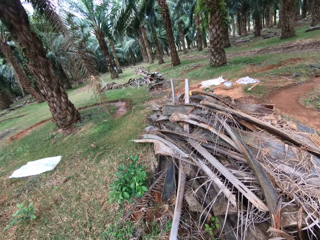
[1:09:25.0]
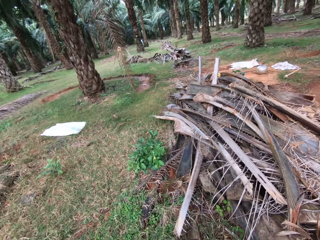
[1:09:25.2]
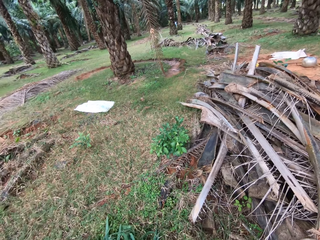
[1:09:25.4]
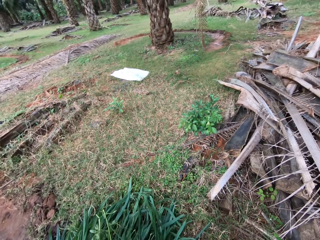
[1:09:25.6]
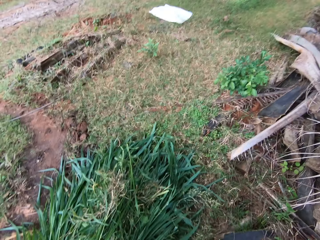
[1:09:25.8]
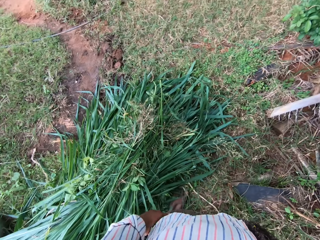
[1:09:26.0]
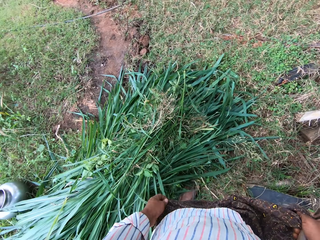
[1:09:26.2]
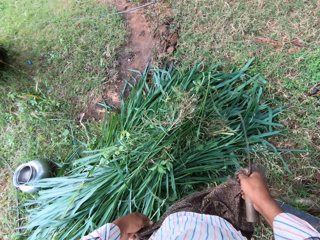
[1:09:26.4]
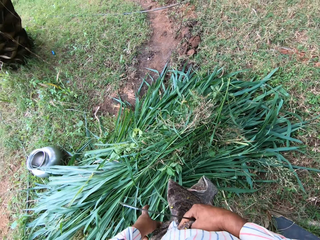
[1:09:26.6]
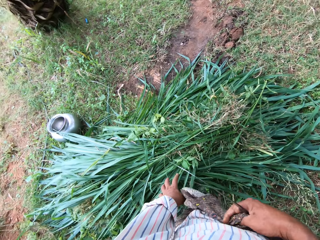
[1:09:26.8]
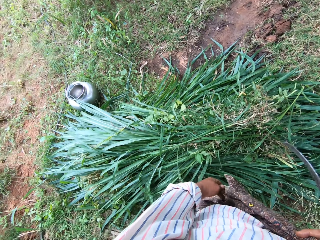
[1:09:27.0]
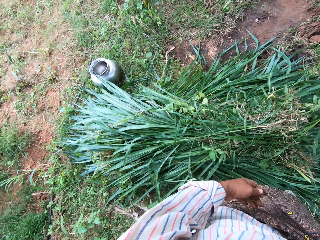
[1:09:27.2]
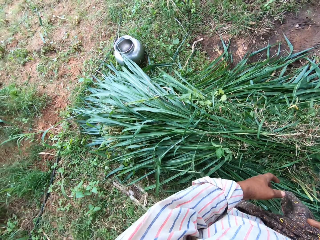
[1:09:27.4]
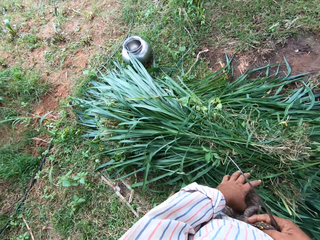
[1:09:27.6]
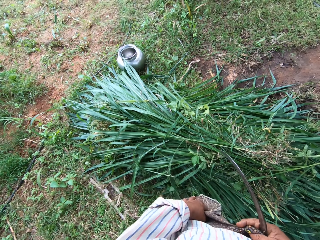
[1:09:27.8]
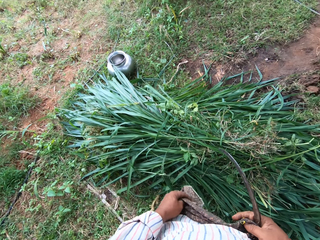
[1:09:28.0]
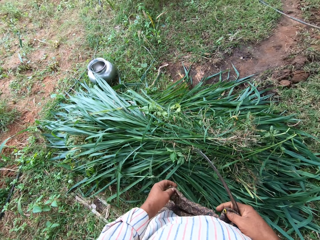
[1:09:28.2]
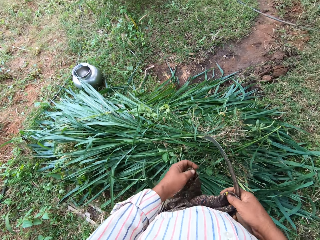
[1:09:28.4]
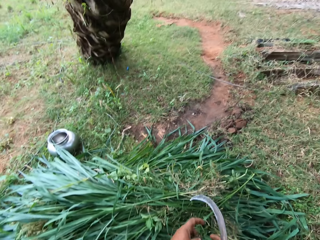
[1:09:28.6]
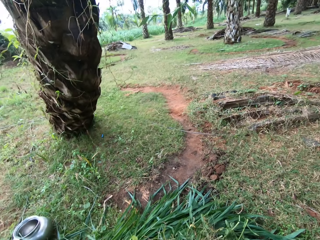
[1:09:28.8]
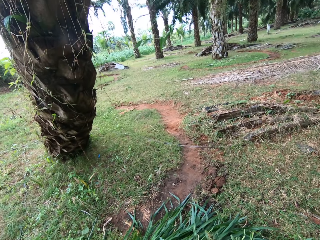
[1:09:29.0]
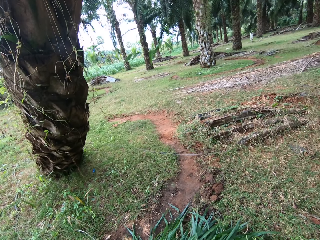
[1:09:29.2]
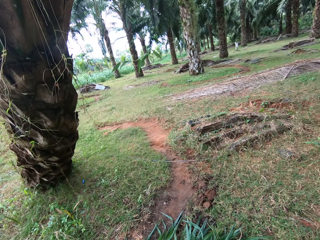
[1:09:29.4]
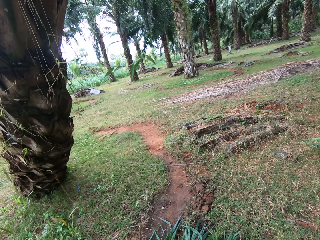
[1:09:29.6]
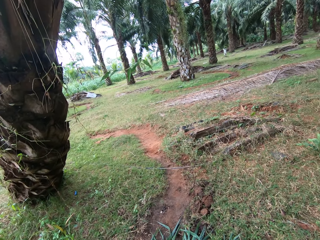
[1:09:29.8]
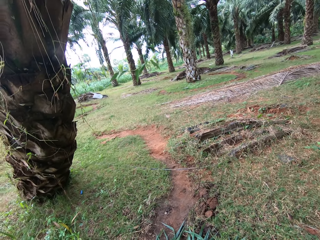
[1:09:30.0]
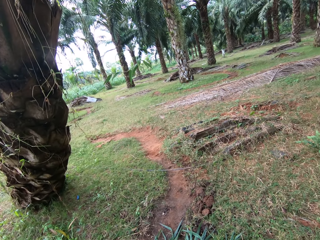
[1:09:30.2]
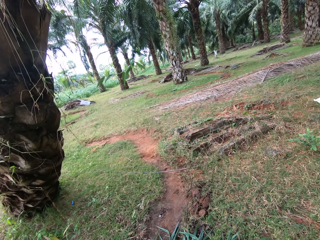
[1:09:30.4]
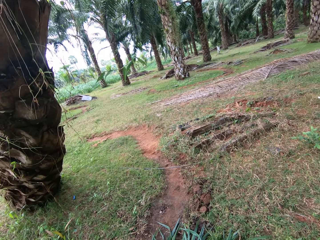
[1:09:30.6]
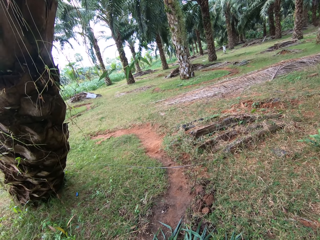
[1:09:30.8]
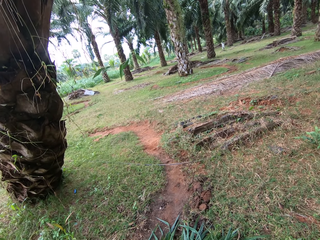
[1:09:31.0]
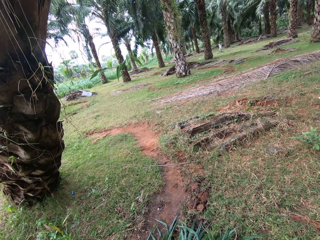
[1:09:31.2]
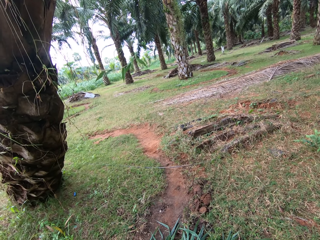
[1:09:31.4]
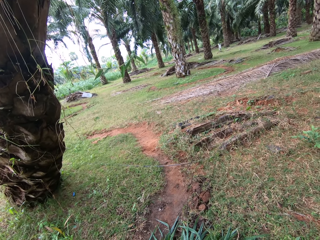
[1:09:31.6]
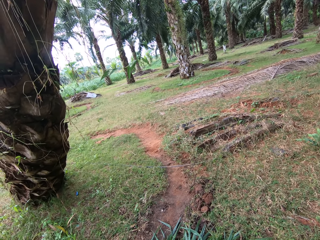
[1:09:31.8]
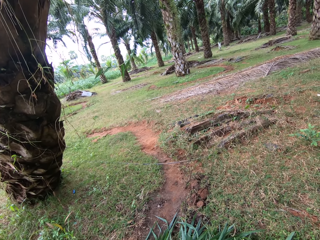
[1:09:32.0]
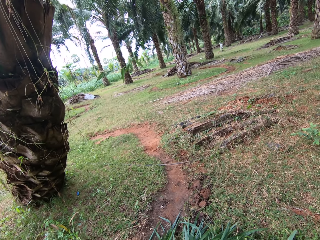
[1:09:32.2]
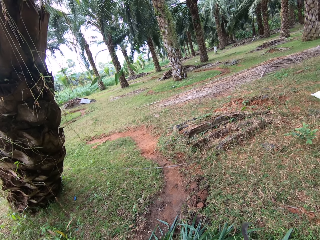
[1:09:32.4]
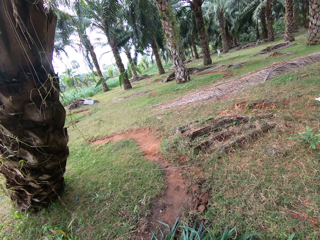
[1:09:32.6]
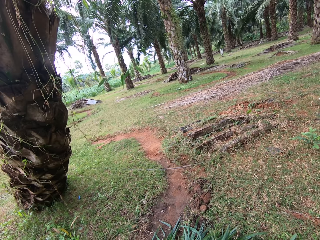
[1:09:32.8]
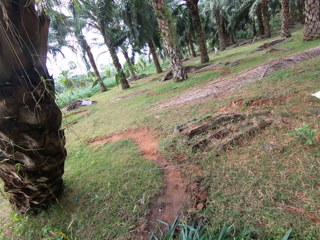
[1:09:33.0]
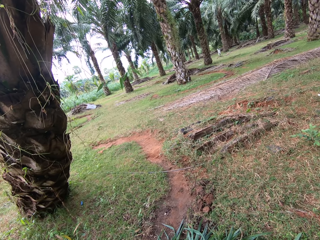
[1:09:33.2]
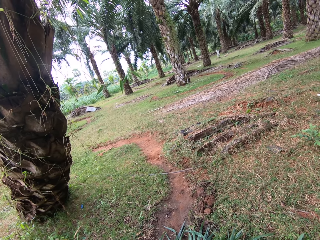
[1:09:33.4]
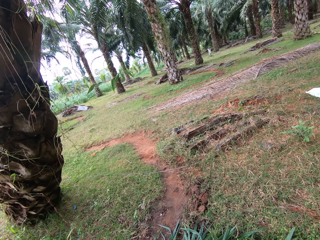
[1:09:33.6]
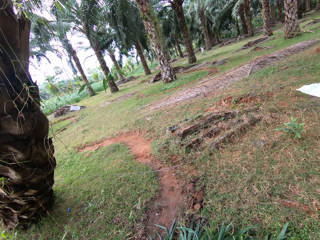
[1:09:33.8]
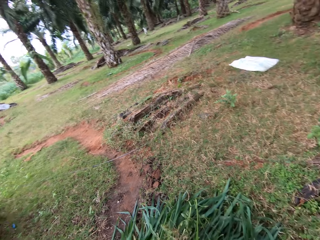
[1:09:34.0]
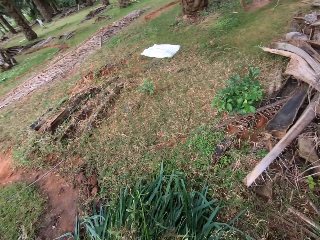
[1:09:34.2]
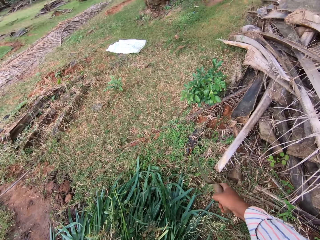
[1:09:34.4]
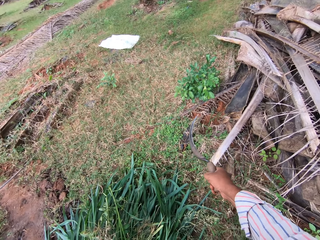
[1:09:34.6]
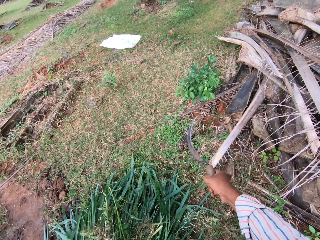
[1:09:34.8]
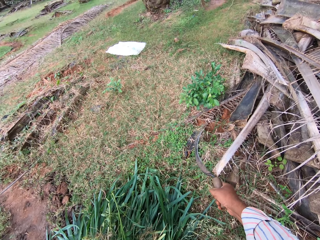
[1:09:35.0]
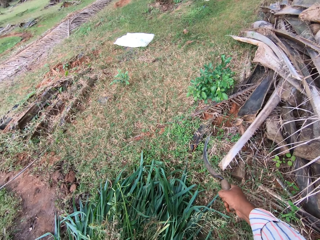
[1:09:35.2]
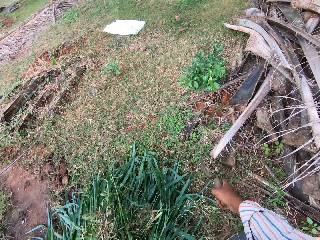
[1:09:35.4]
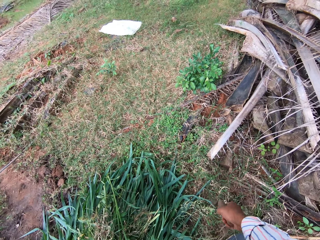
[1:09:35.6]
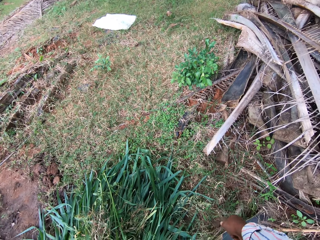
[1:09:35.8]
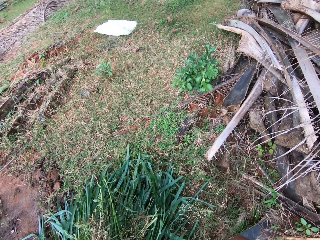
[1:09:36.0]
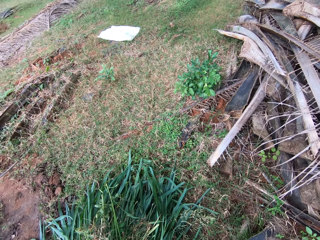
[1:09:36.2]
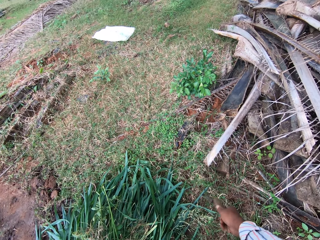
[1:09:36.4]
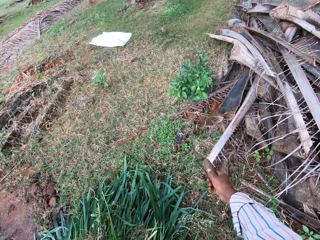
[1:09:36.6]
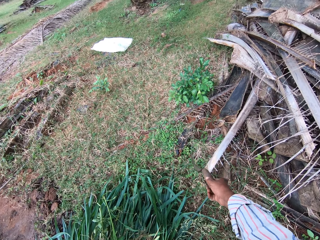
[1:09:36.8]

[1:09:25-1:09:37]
The camera wearer fixes his cloth. He looks around the backyard.

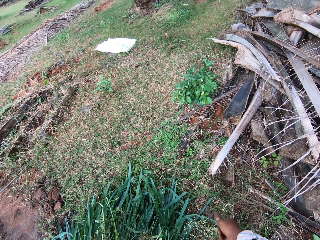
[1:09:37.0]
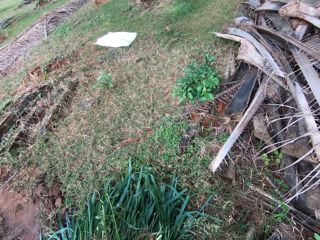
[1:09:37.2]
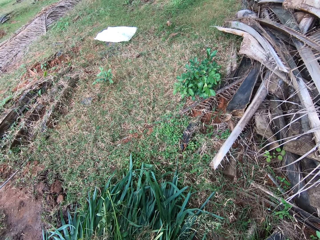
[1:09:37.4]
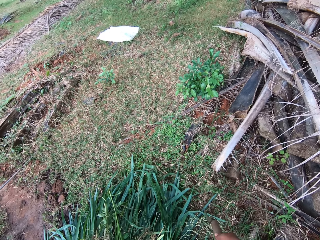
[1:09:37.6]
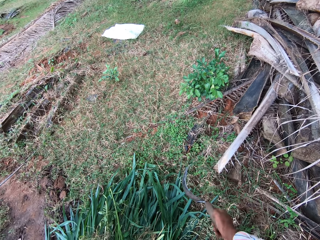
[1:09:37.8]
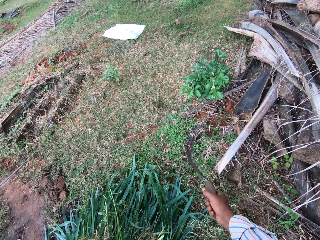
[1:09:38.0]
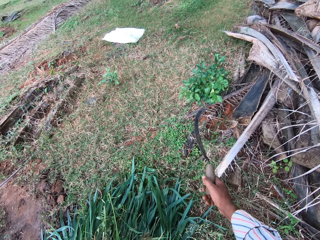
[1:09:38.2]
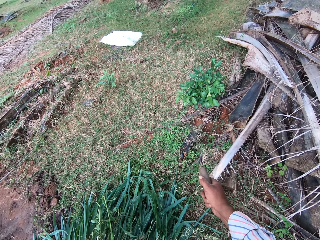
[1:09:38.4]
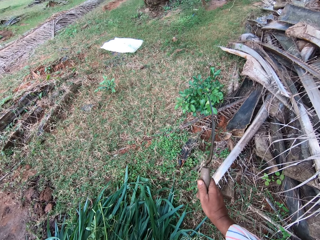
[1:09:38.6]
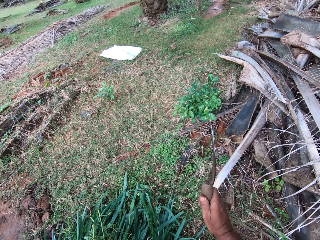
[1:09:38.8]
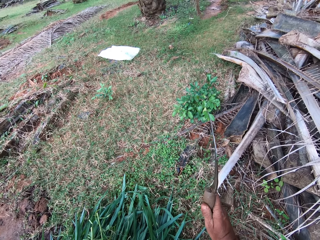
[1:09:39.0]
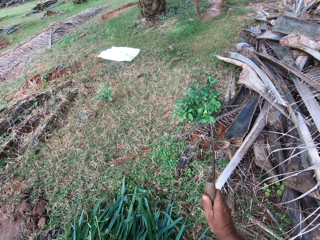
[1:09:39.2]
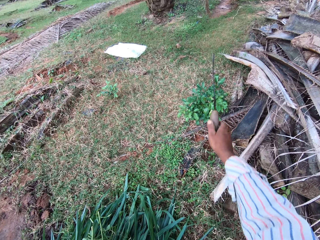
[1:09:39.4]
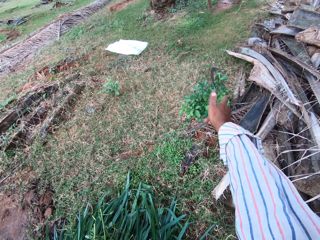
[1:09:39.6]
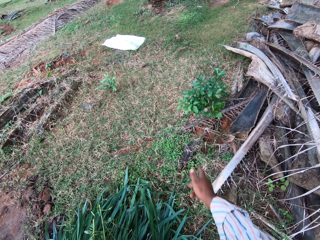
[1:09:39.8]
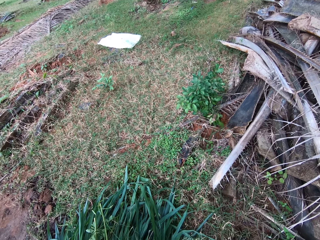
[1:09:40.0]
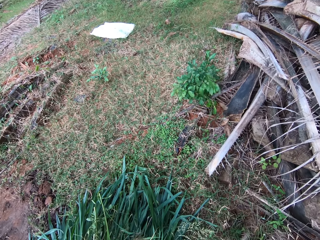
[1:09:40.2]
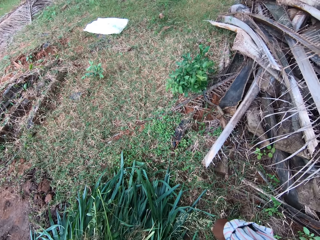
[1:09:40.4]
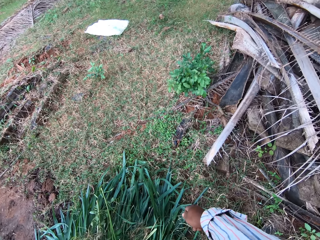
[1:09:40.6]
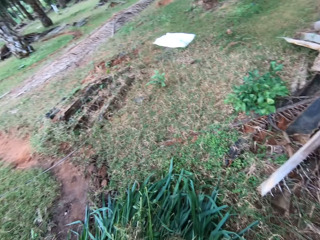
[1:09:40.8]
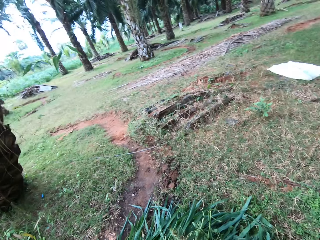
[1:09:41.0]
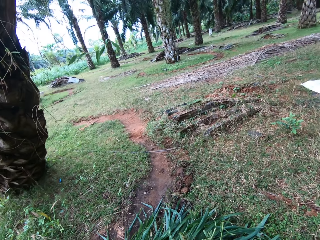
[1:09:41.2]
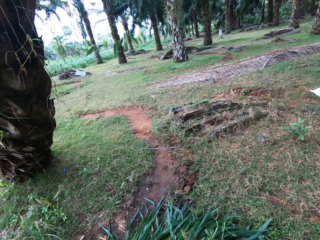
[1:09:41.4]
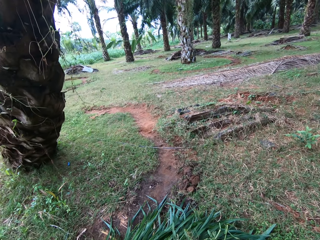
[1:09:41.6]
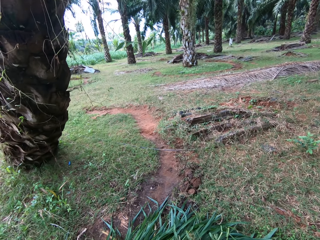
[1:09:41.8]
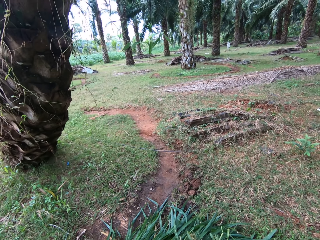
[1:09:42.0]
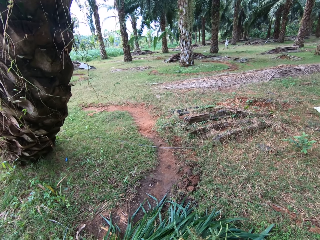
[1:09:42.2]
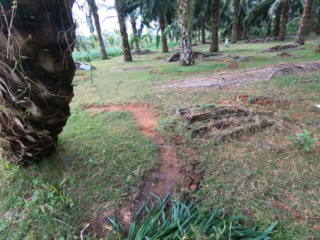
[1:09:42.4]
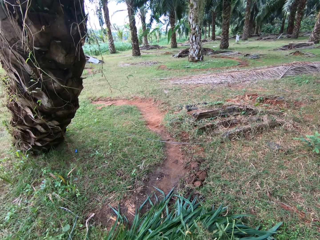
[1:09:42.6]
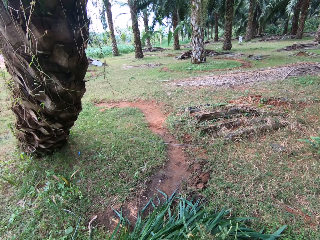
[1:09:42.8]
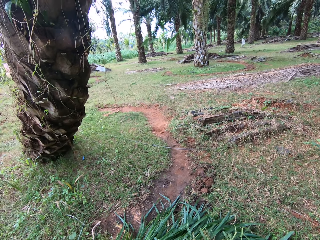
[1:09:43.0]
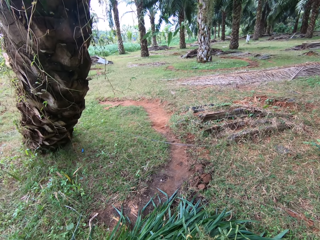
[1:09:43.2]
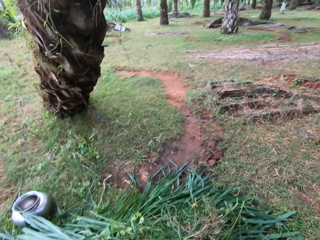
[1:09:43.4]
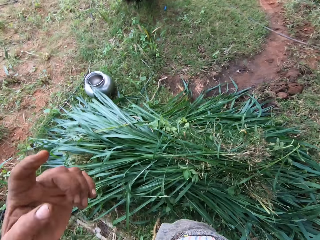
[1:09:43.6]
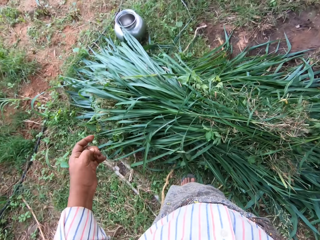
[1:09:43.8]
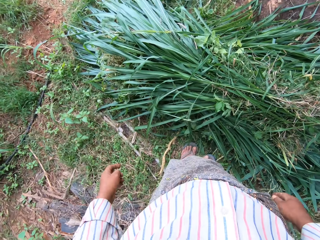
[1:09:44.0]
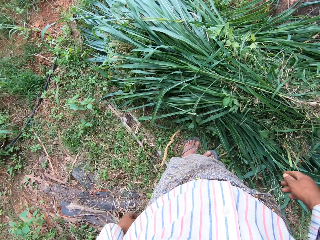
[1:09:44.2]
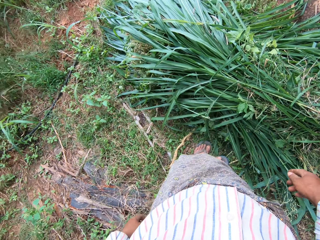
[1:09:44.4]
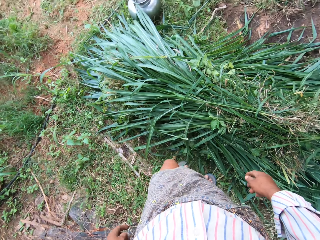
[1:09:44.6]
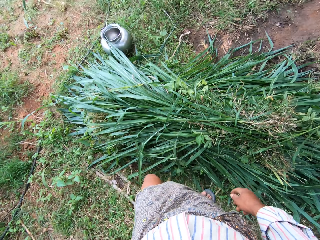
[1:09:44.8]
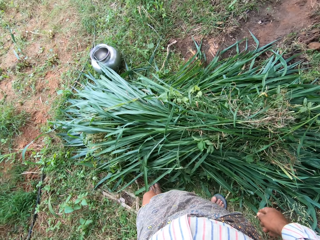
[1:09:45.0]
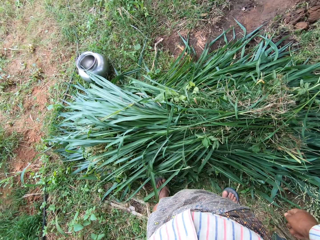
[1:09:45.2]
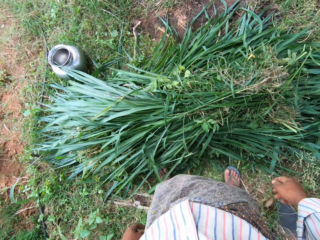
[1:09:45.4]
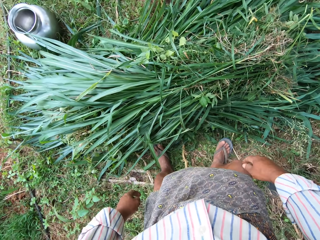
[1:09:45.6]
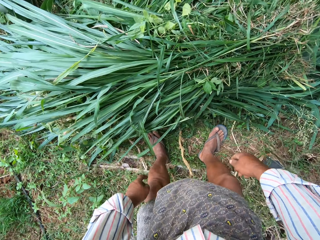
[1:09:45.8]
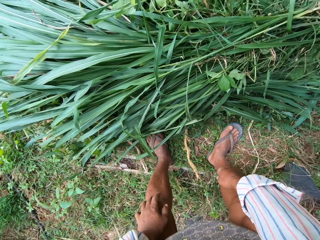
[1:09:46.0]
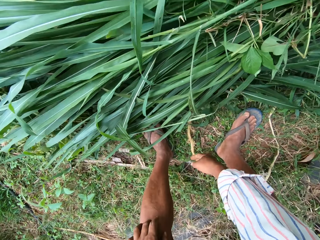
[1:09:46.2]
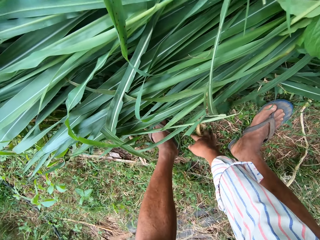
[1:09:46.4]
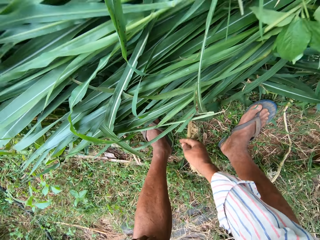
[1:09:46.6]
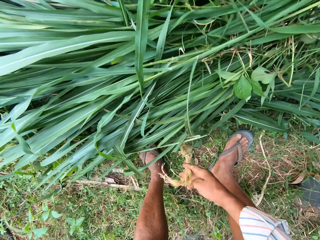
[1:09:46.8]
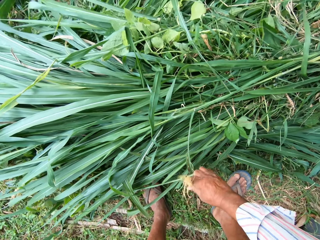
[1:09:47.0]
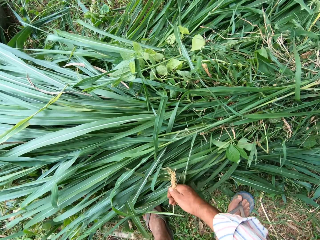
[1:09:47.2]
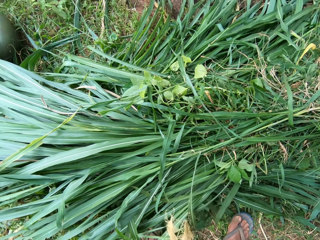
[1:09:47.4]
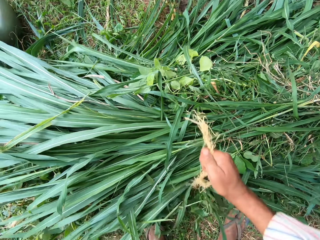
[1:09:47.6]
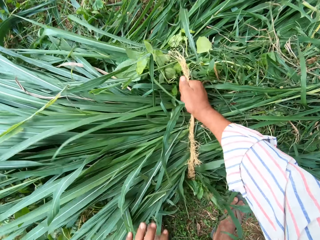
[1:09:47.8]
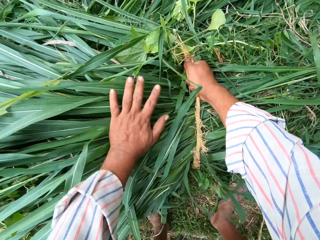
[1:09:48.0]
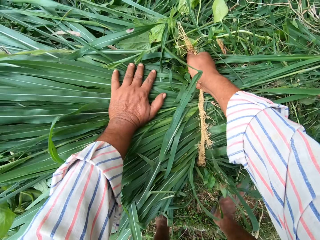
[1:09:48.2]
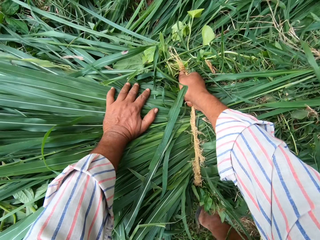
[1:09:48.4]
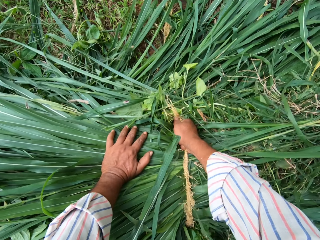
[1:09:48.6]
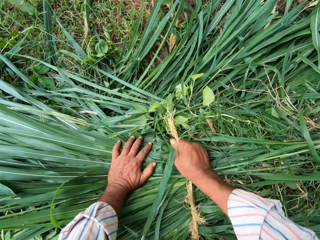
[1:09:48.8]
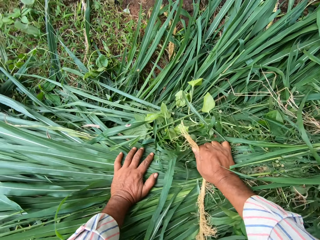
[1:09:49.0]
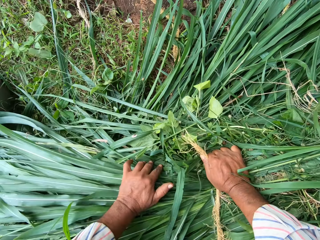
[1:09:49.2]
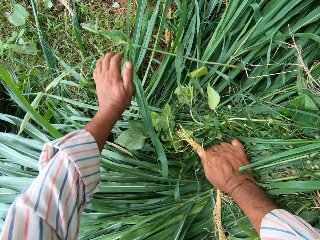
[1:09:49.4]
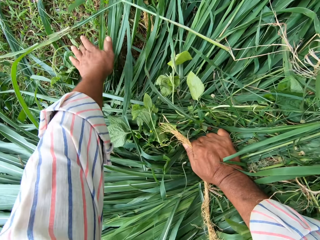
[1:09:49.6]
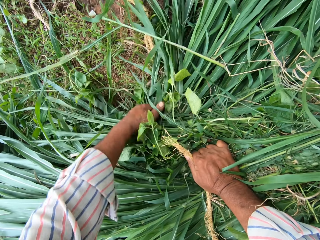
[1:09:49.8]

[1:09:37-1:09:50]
The camera wearer throws down the sickle. They wrap the pile of grass with rope.
